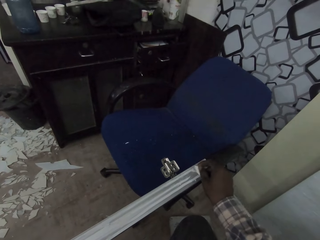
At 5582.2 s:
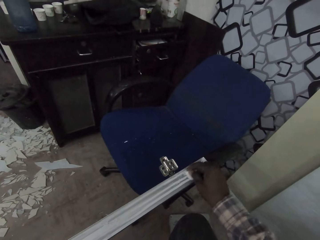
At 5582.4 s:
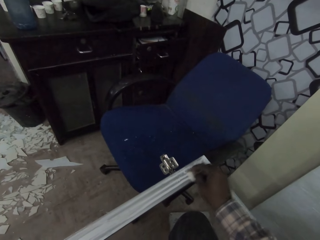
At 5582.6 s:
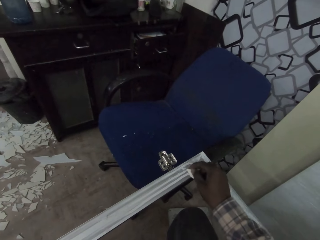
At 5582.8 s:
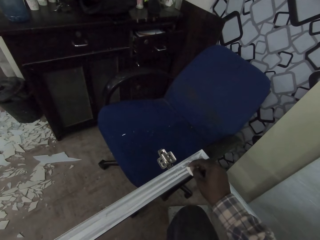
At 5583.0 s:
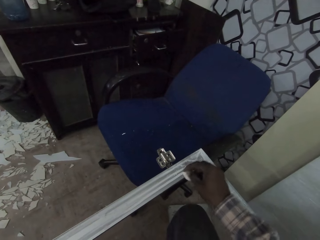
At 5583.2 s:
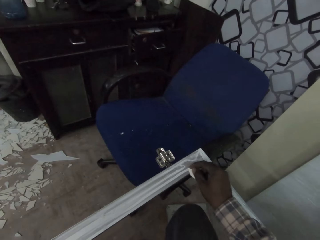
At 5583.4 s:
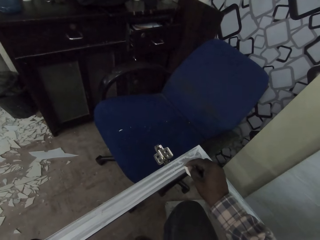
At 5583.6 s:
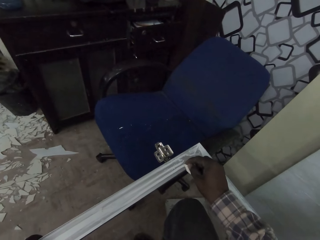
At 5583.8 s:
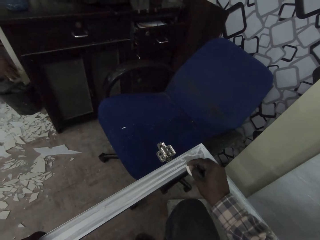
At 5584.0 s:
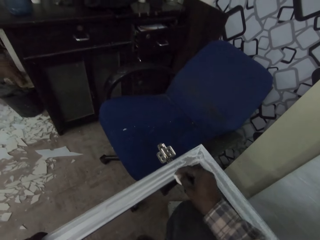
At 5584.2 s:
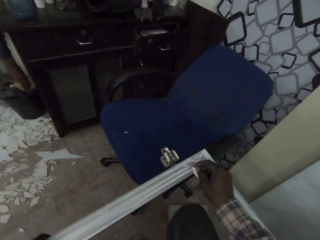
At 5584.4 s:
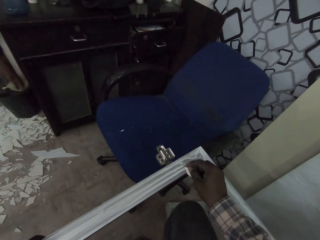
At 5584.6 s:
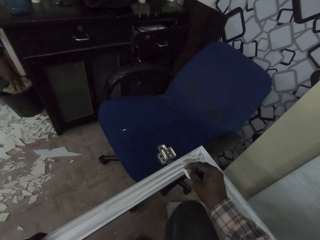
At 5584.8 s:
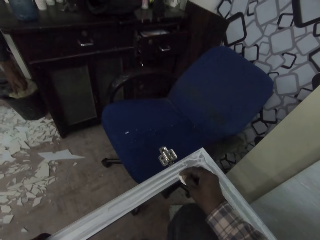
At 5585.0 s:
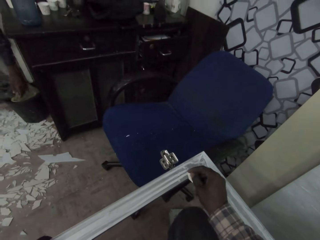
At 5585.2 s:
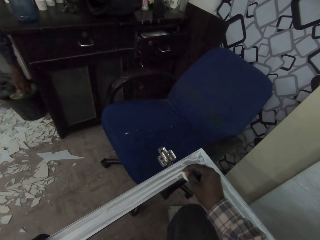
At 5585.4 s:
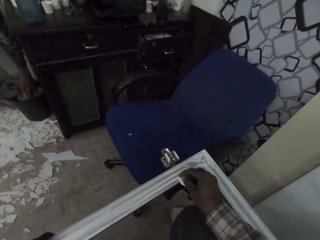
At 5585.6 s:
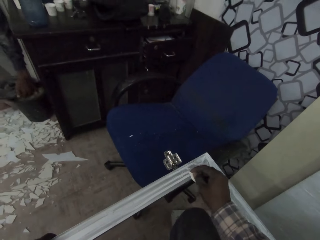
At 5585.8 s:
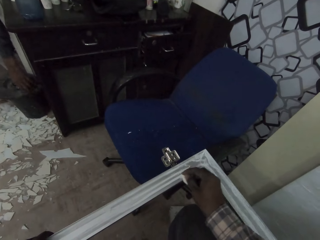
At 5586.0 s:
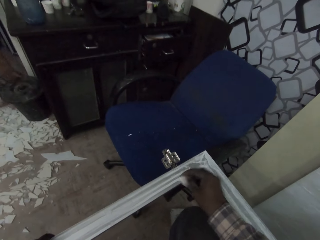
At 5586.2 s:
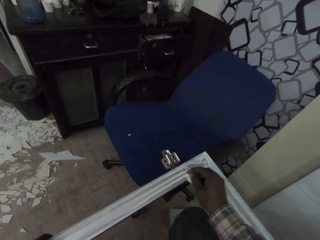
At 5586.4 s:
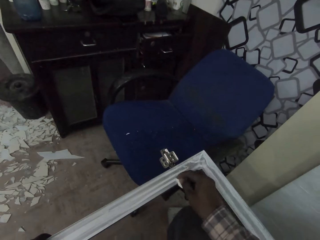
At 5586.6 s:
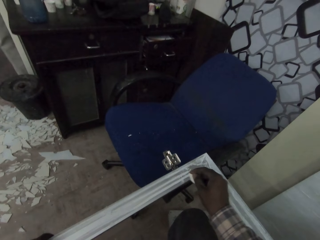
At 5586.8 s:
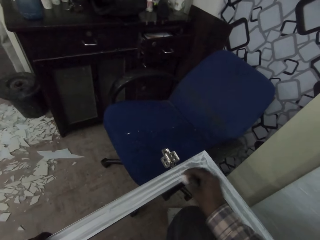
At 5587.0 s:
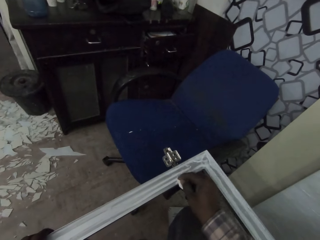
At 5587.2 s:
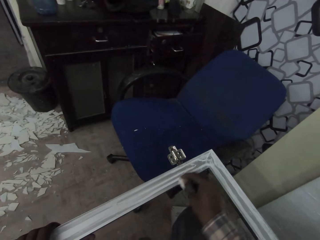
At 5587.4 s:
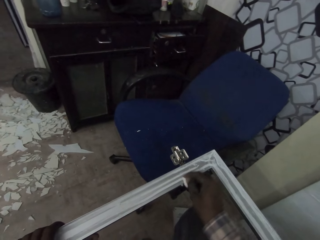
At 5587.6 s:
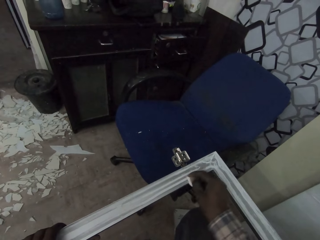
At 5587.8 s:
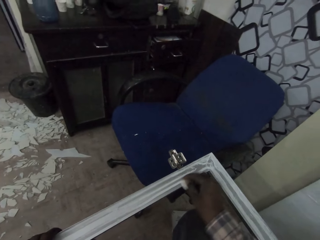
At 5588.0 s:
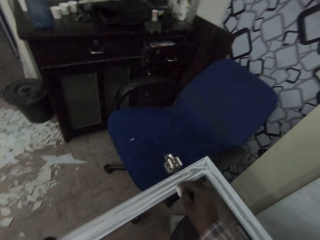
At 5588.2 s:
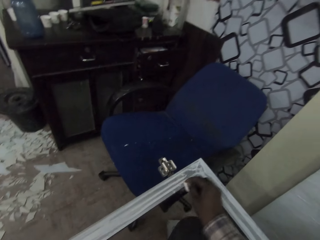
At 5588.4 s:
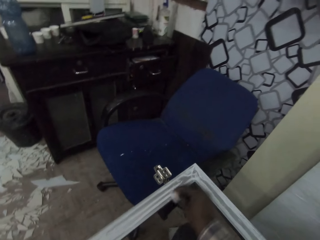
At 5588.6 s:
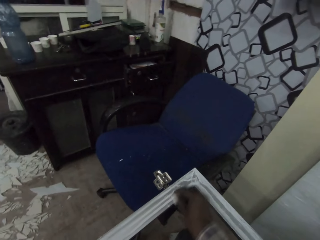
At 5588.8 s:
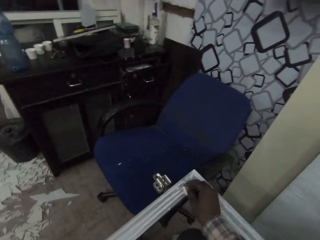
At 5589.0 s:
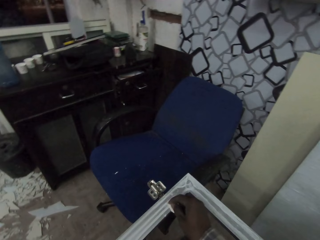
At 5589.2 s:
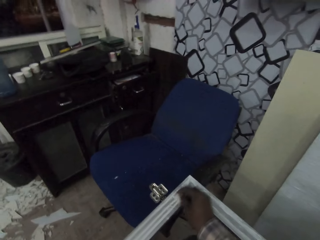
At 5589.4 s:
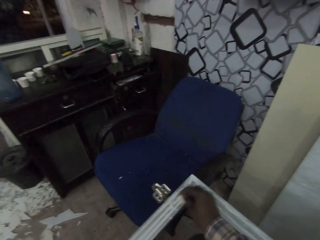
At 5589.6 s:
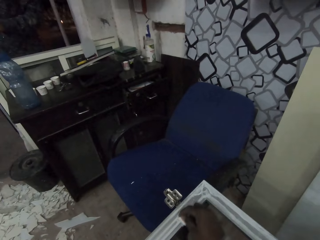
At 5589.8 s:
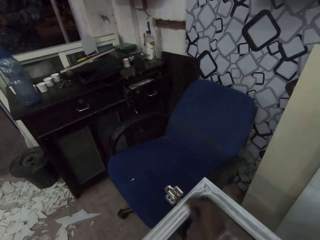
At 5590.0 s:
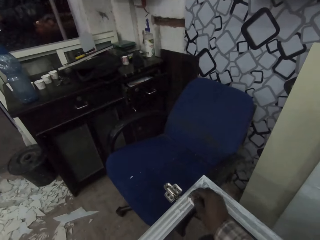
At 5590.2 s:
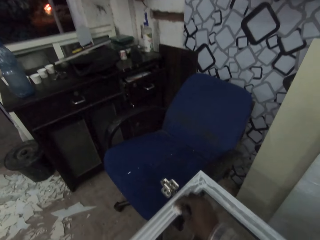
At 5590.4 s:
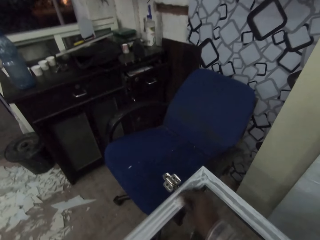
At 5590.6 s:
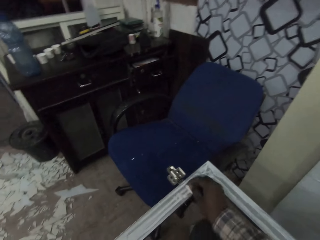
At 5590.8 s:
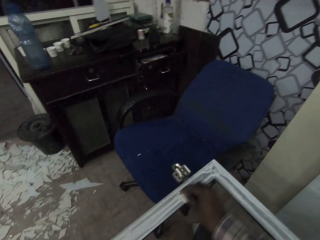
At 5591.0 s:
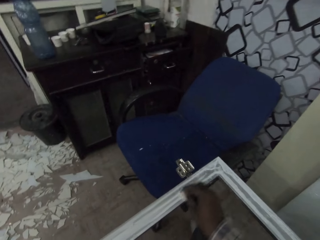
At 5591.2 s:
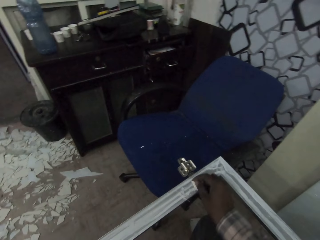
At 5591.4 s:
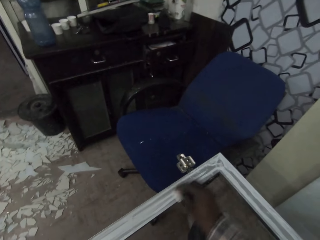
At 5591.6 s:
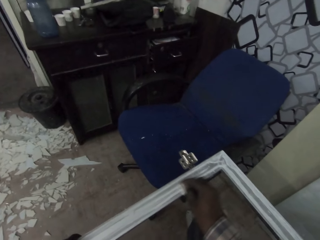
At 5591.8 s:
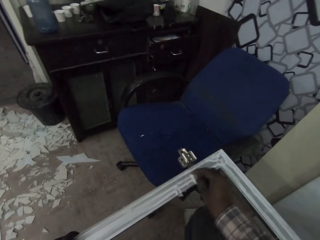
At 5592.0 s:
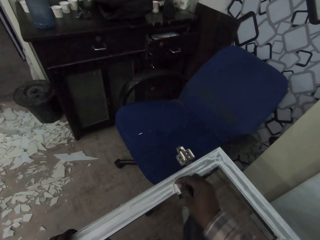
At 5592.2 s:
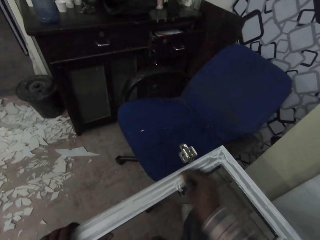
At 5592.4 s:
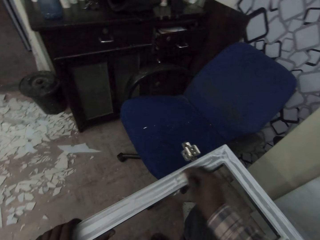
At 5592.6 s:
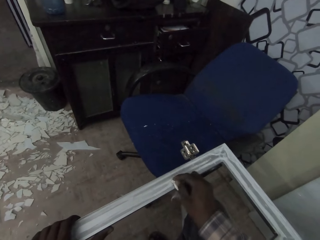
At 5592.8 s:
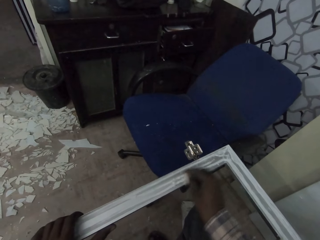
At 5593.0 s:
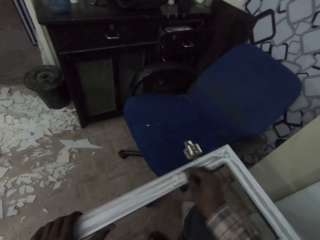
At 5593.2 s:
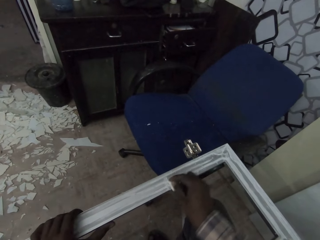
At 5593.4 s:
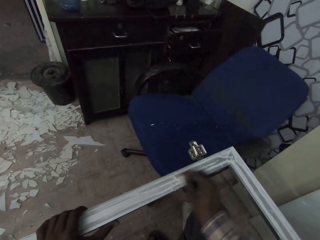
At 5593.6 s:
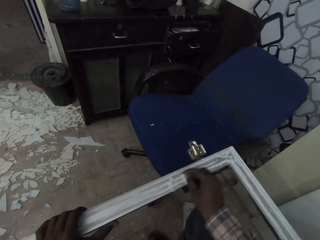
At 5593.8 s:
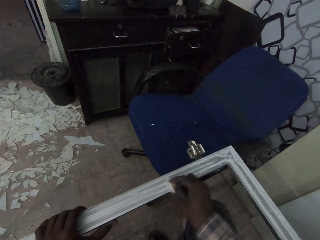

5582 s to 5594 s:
The man puts a nylon bag in a trash can with his left hand.

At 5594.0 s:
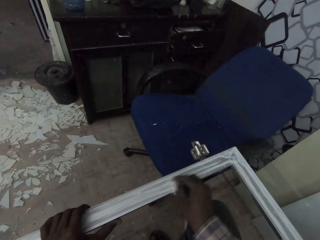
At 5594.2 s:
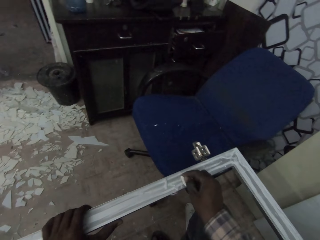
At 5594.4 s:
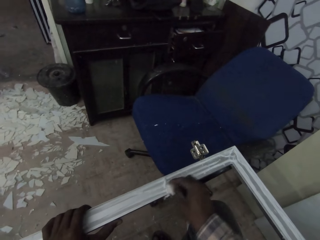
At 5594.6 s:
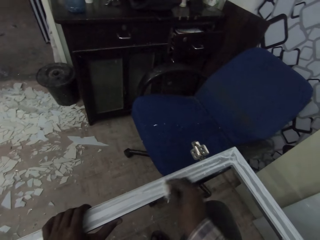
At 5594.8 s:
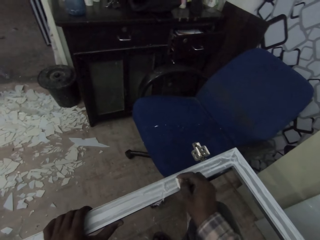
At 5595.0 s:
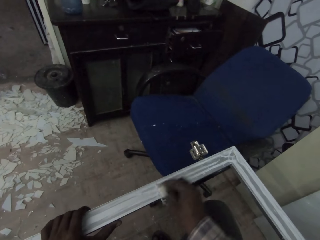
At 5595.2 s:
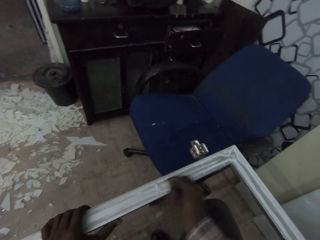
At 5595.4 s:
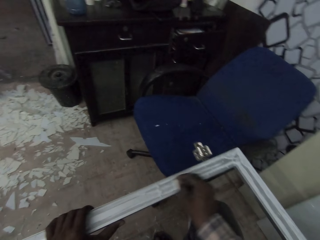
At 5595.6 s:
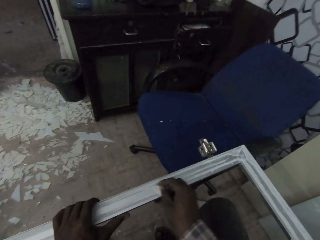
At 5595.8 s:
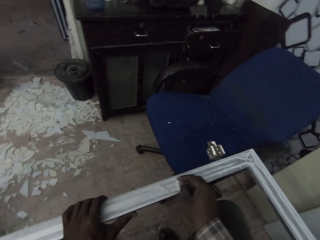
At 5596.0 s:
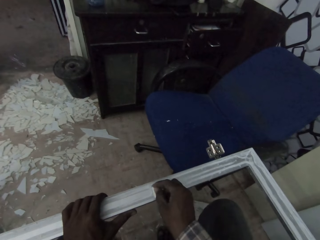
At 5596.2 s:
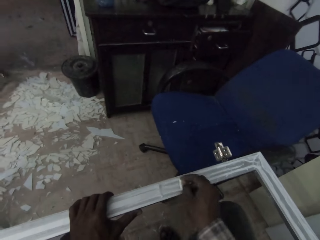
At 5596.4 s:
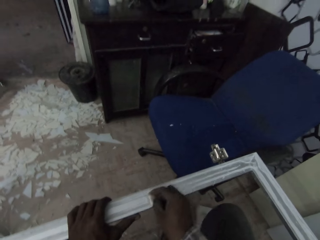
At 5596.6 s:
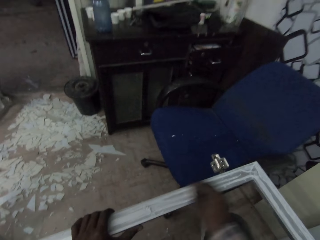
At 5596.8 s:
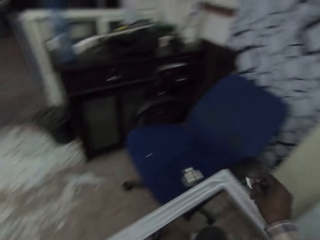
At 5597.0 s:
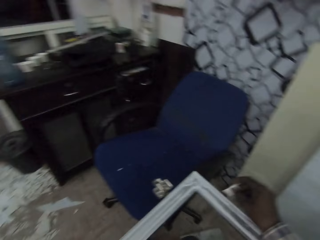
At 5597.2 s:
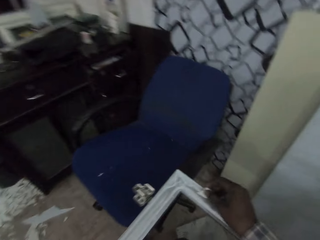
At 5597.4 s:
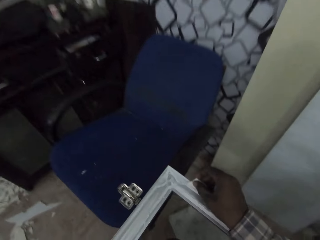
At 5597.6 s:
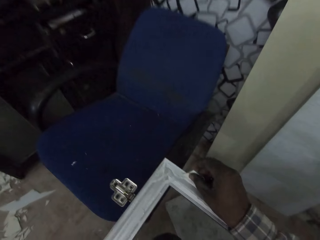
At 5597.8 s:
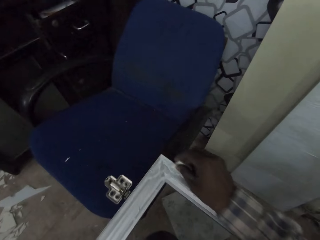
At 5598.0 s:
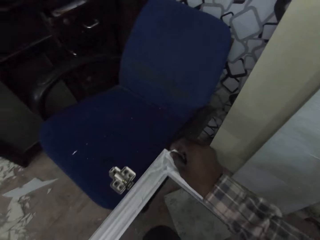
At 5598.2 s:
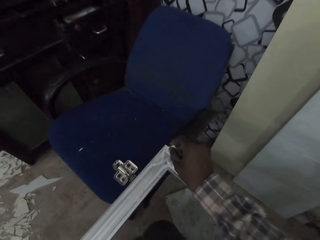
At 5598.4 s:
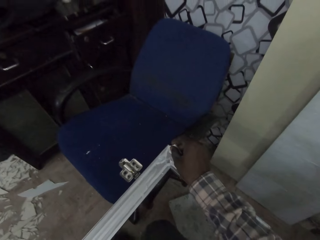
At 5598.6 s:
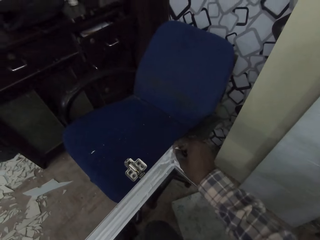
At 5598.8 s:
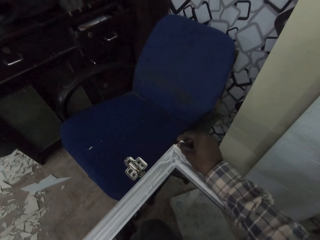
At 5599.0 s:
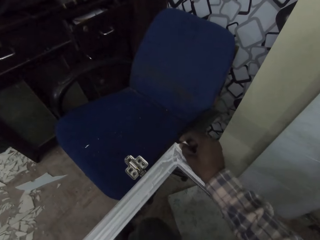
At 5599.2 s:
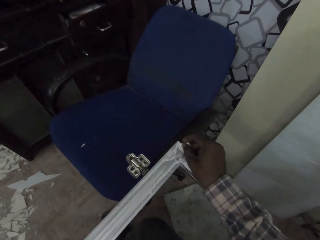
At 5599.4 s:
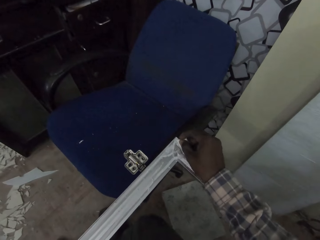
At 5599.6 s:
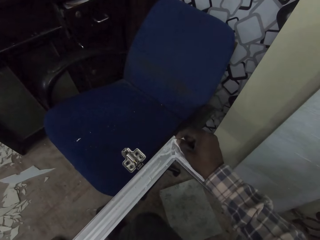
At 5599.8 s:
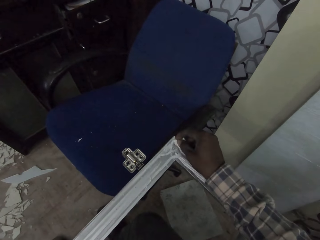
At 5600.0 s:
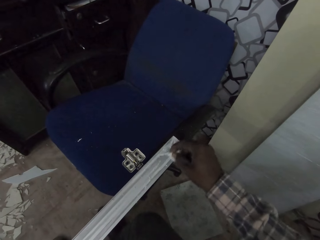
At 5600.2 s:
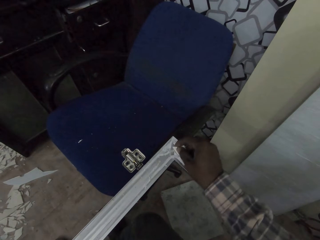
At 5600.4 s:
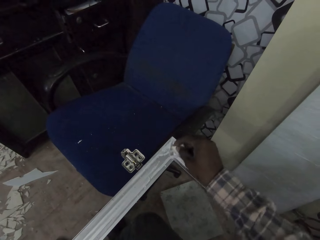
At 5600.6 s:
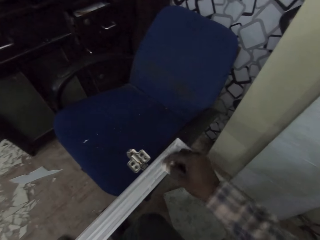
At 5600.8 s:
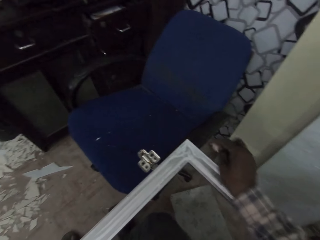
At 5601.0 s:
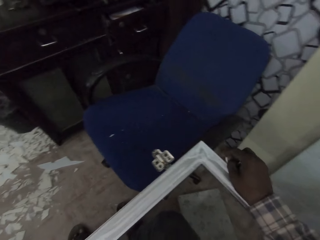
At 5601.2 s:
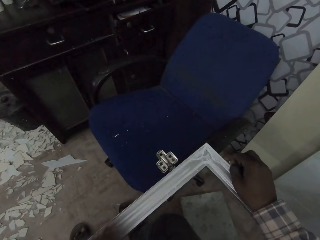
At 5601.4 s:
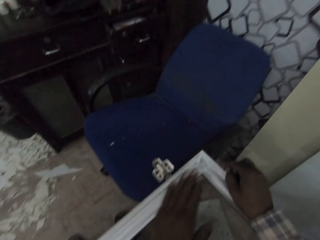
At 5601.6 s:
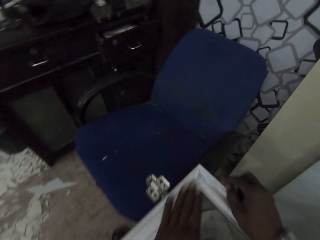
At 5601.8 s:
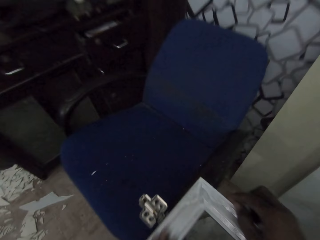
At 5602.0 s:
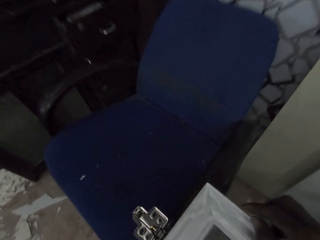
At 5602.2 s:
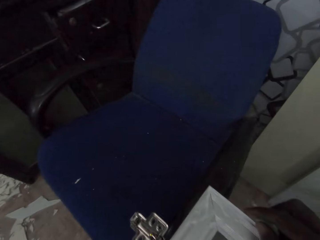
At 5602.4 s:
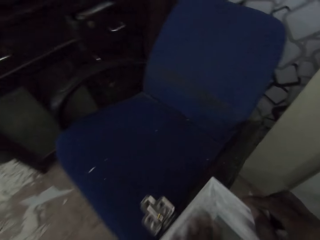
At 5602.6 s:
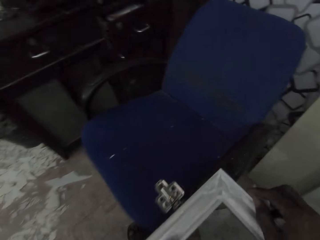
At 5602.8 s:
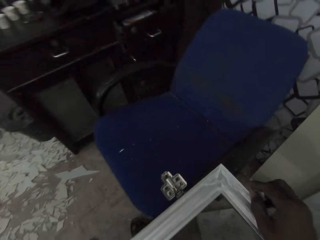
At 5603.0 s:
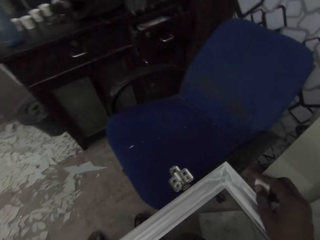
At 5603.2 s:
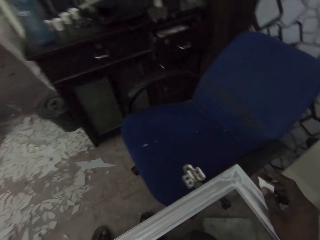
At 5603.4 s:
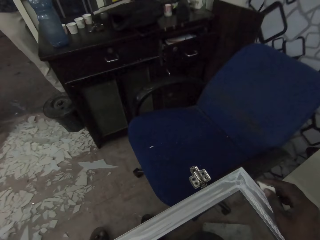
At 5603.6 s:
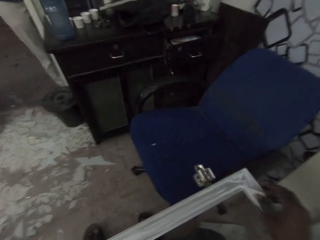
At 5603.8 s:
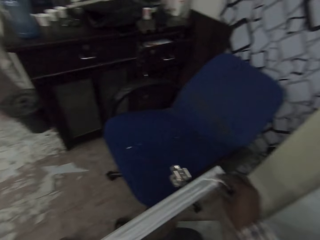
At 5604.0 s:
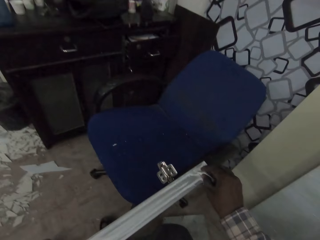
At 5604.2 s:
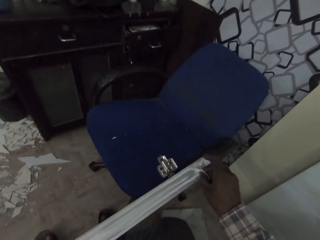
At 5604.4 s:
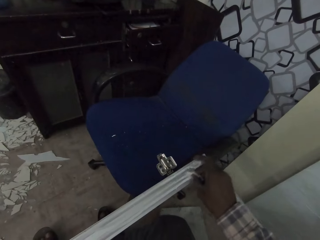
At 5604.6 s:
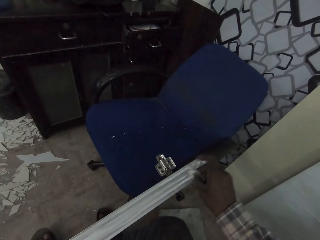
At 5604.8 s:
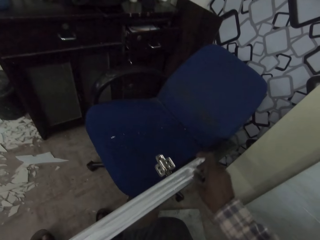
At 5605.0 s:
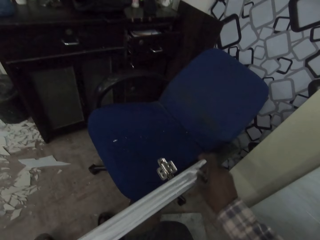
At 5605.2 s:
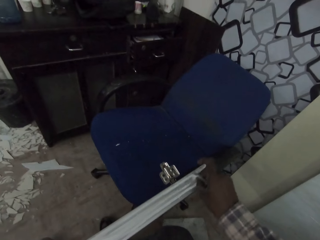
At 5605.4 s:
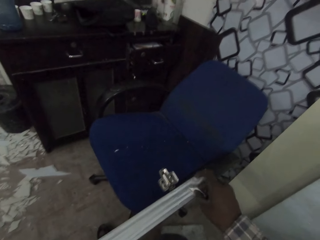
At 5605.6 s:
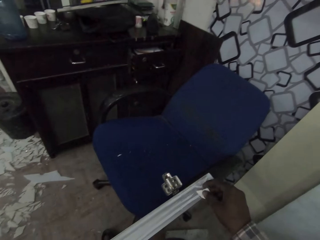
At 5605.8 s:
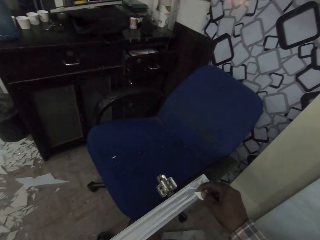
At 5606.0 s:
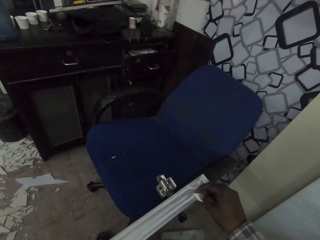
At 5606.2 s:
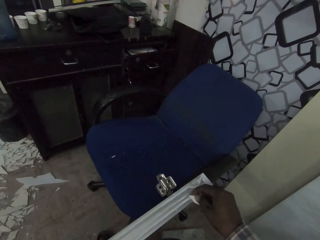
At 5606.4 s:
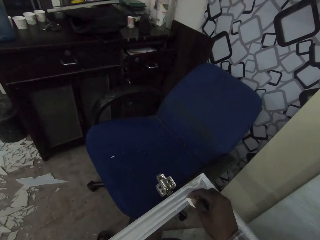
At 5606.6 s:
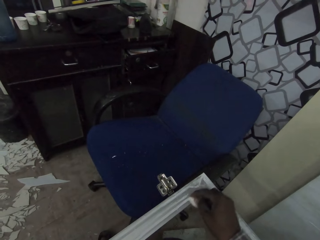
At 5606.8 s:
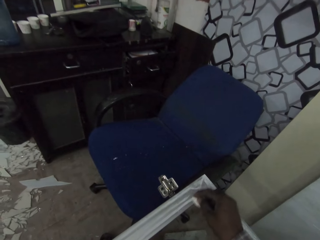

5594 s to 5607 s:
The camera wearer scrapes the rectangular metal frame with the piece of asbestos in his right hand. He dusts the rectangular metal frame with his left hand. He scrapes the rectangular metal frame with the piece of asbestos in his right hand.
